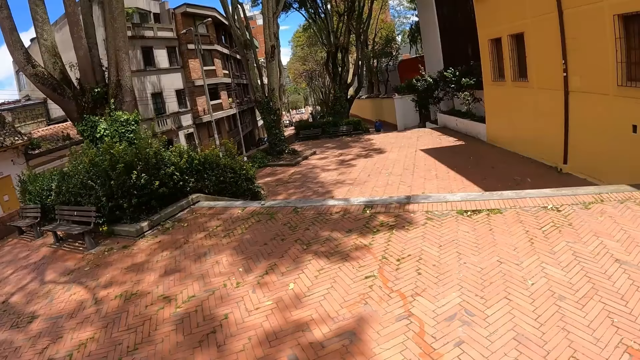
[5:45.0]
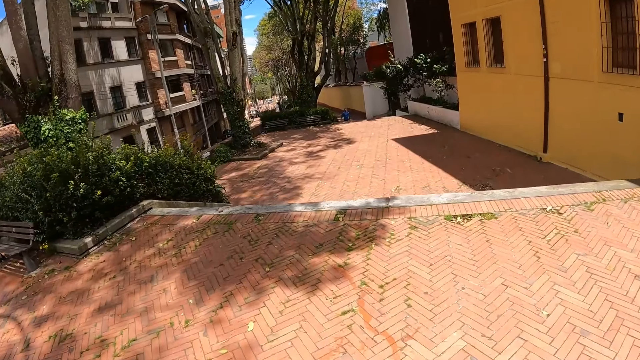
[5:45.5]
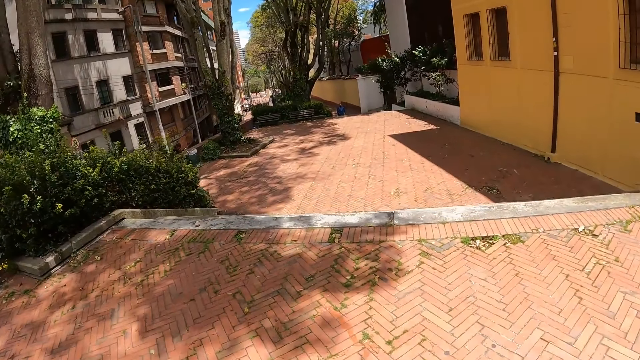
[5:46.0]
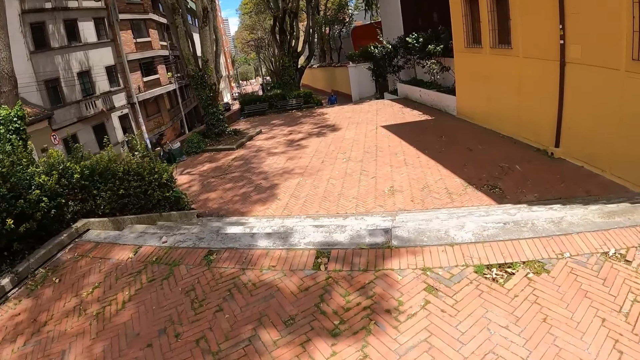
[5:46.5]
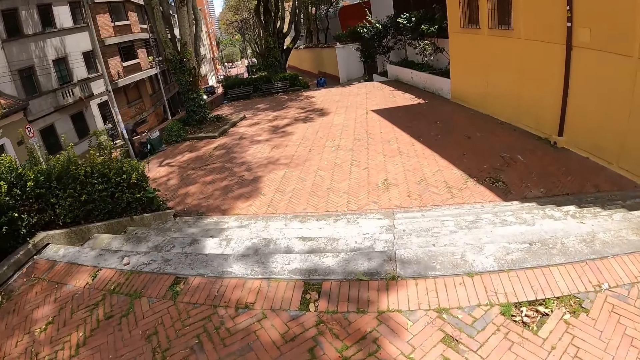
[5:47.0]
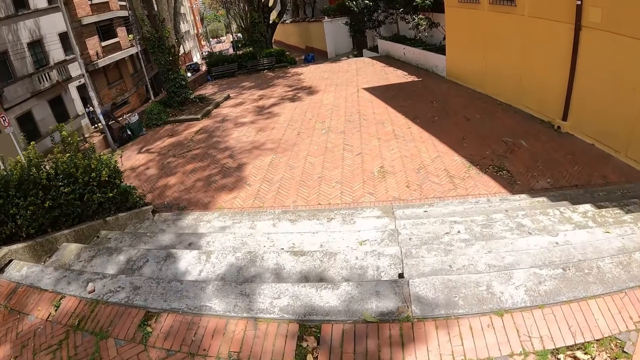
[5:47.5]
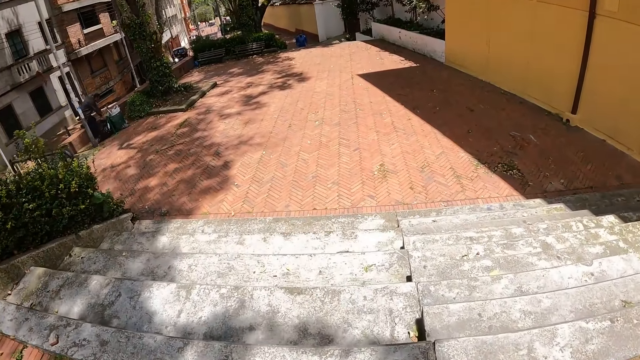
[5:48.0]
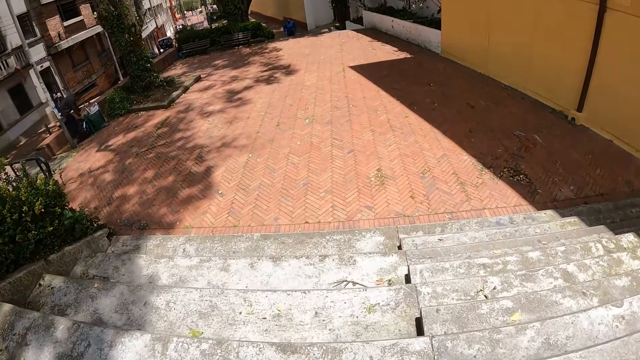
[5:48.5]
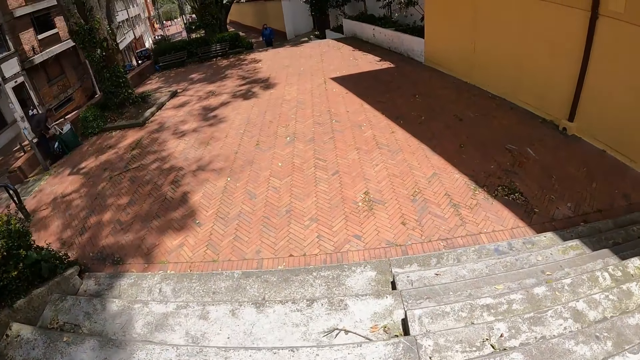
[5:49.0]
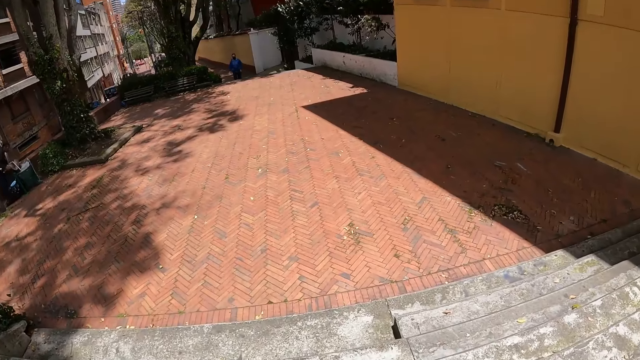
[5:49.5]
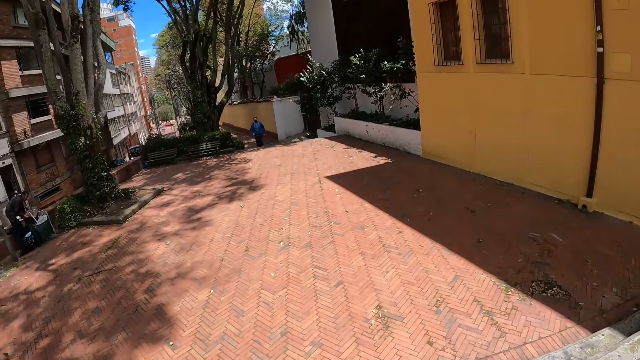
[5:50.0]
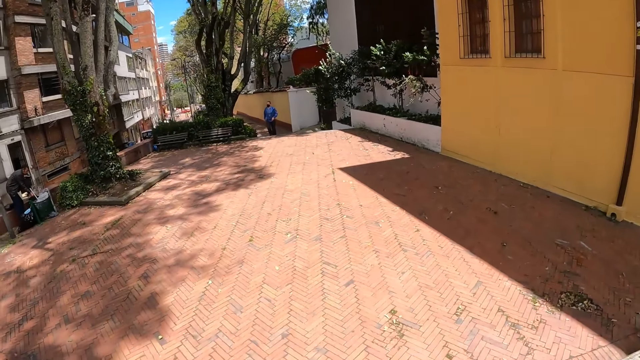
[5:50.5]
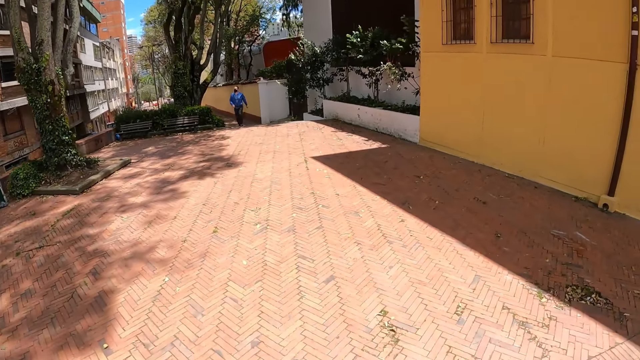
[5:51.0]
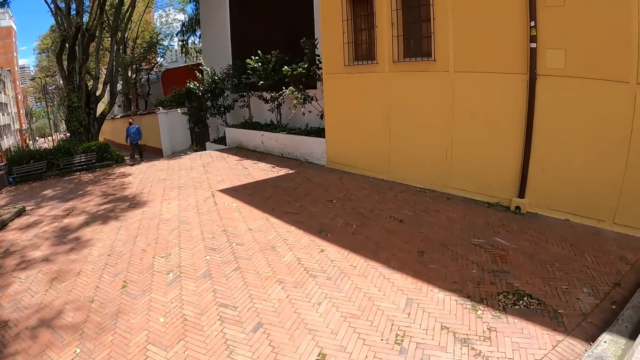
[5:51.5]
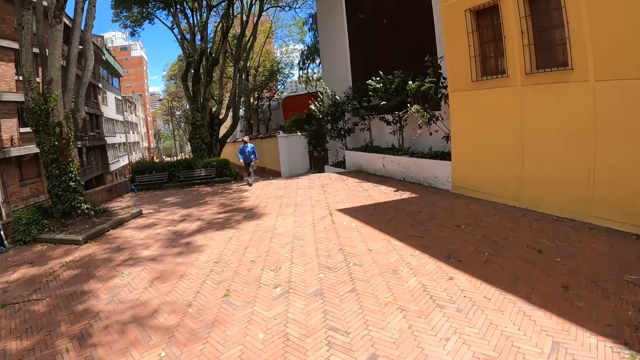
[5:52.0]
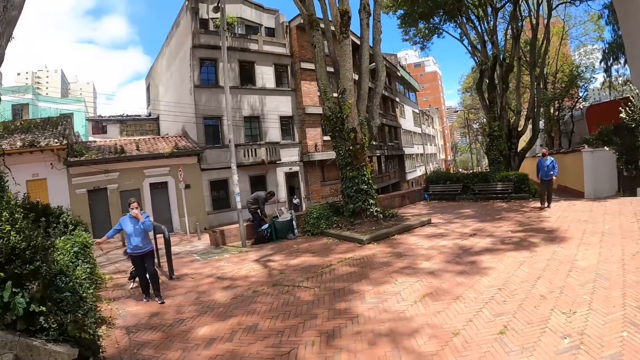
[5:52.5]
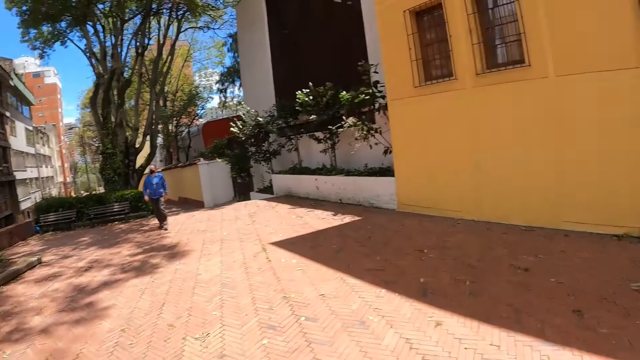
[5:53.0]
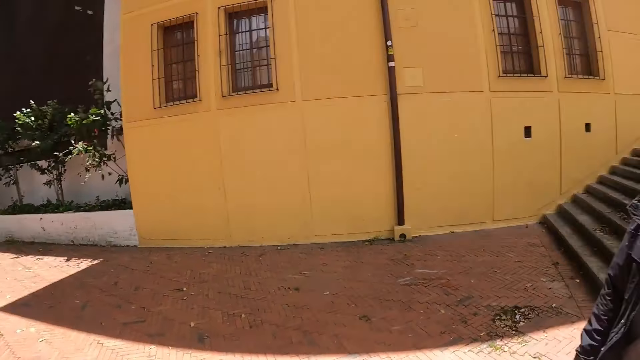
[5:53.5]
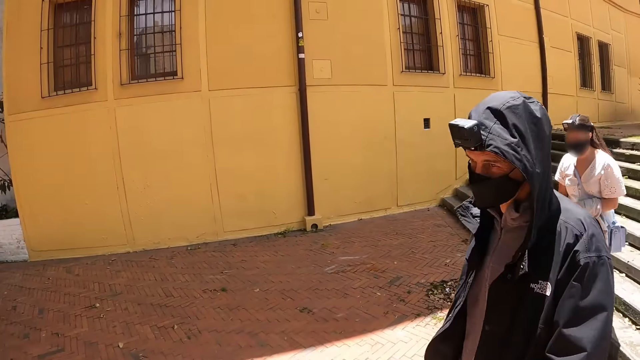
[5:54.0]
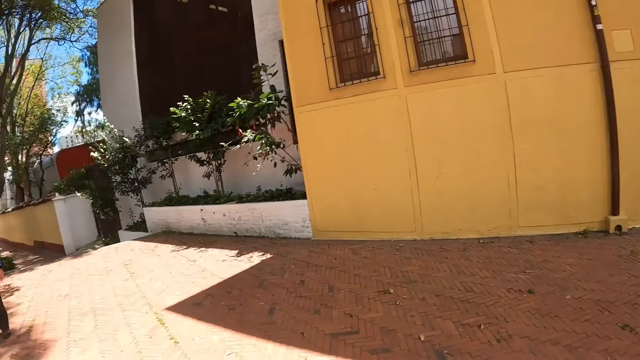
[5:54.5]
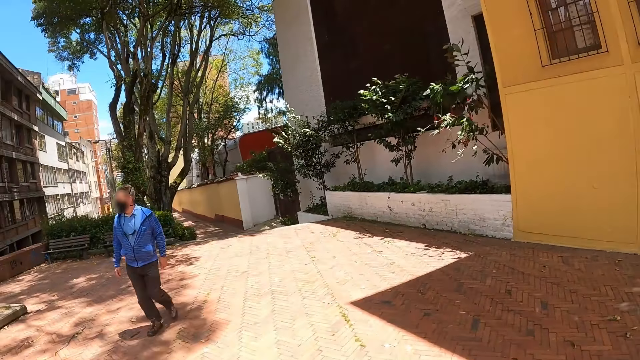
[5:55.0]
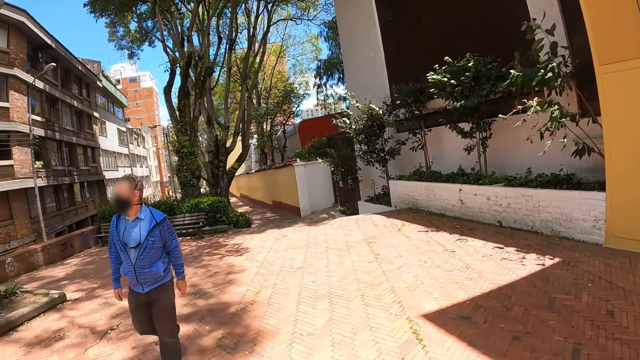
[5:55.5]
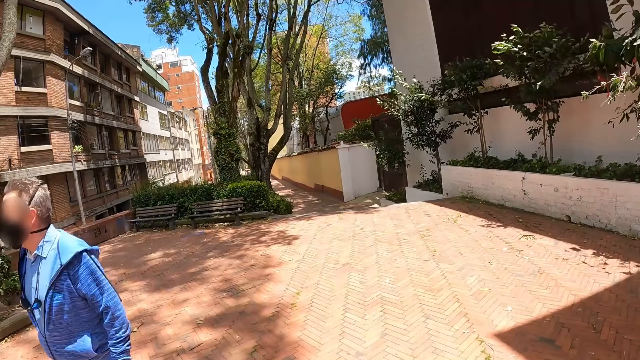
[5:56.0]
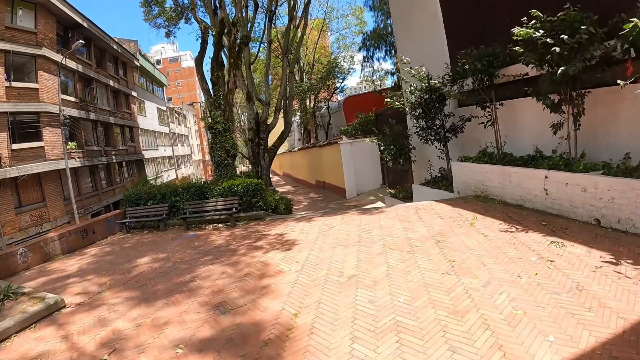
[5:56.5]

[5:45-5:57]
The camera wearer looks around. They look around again.

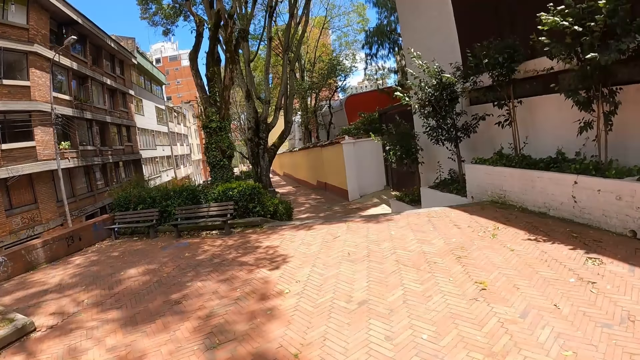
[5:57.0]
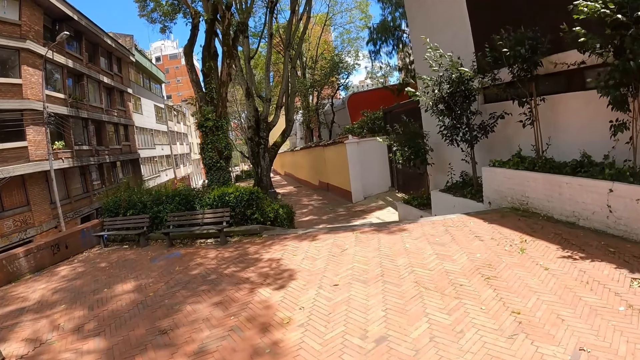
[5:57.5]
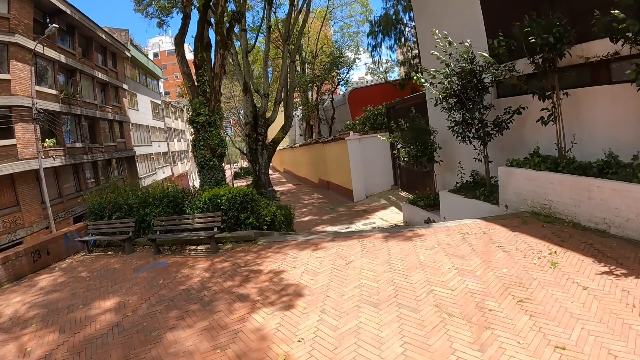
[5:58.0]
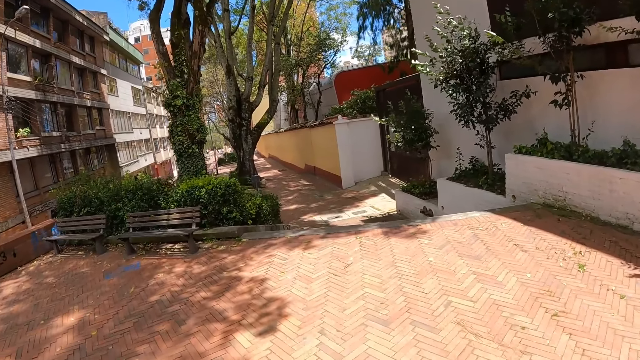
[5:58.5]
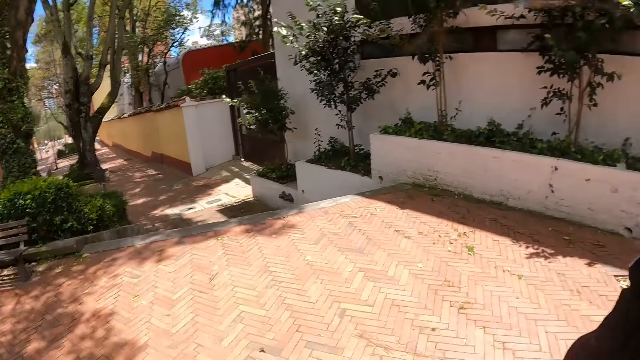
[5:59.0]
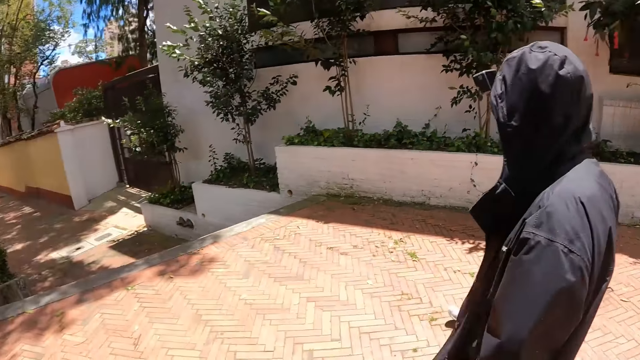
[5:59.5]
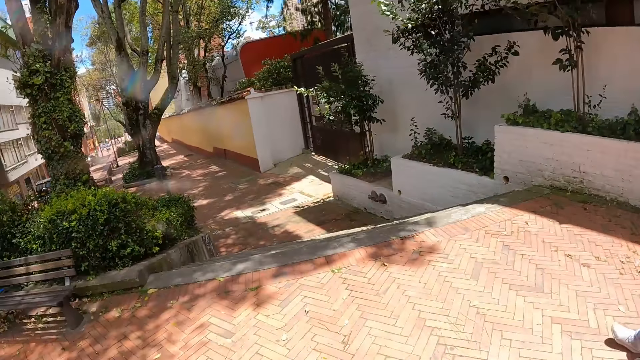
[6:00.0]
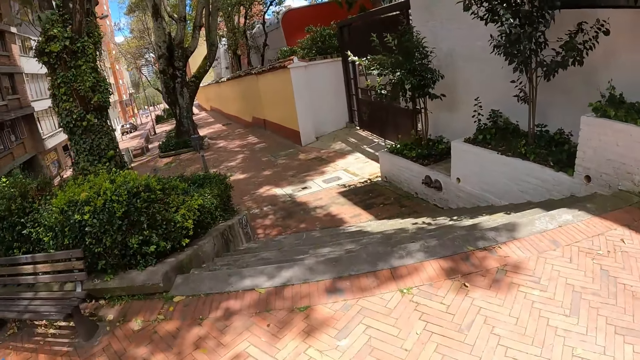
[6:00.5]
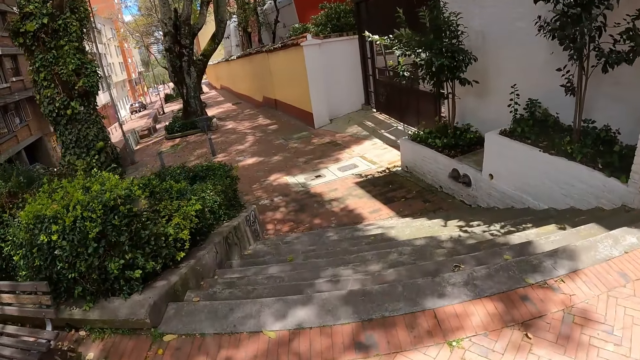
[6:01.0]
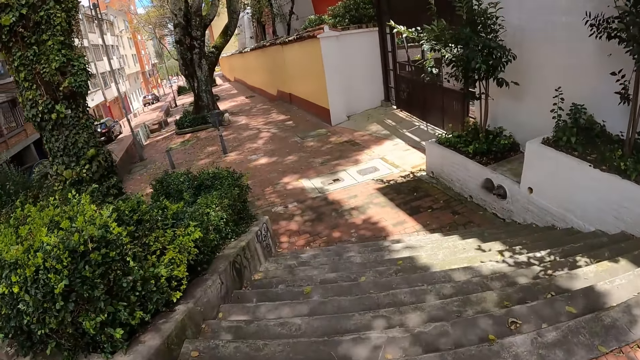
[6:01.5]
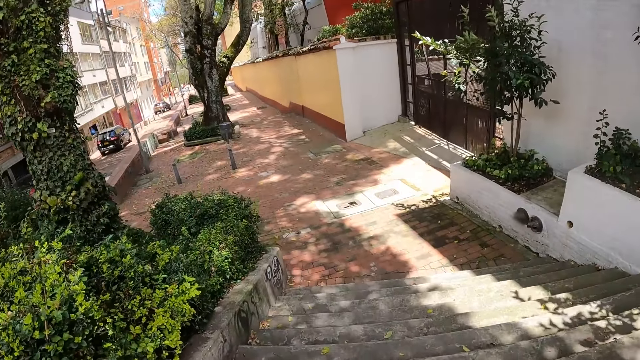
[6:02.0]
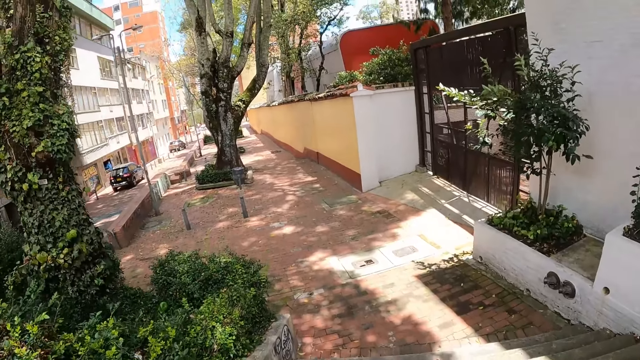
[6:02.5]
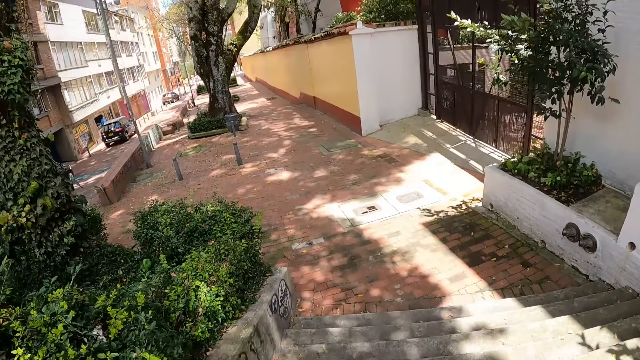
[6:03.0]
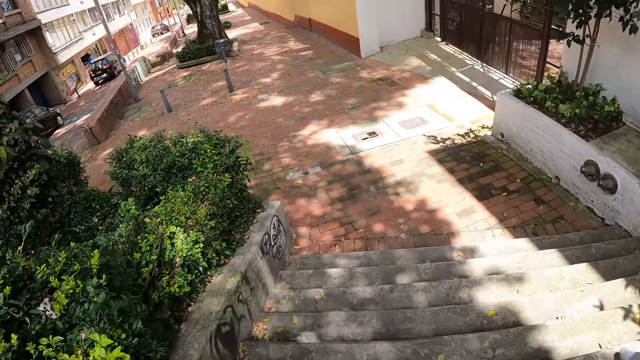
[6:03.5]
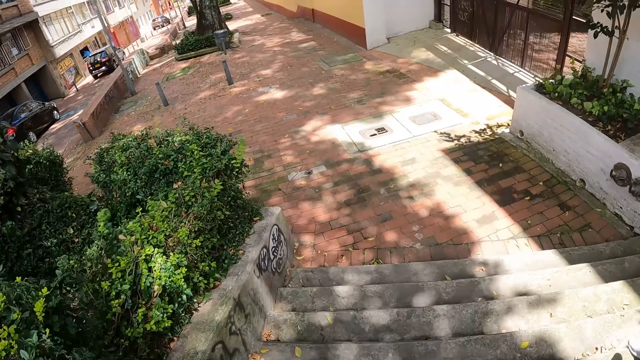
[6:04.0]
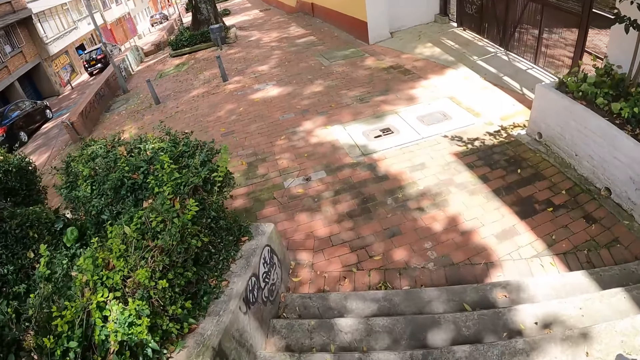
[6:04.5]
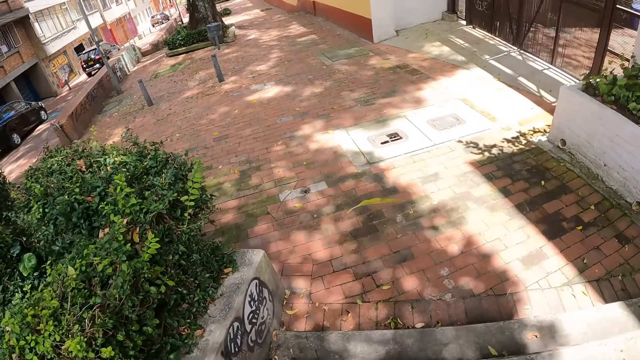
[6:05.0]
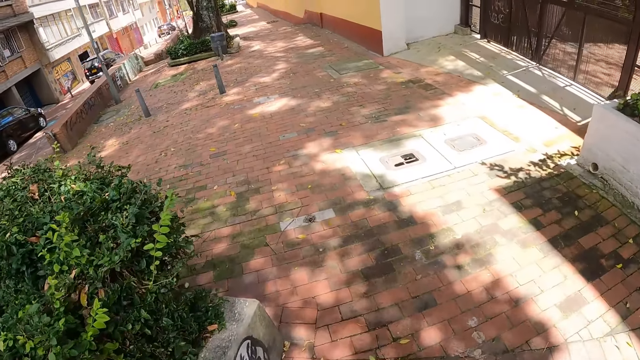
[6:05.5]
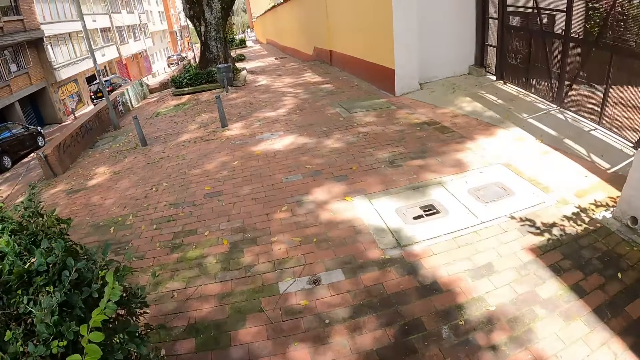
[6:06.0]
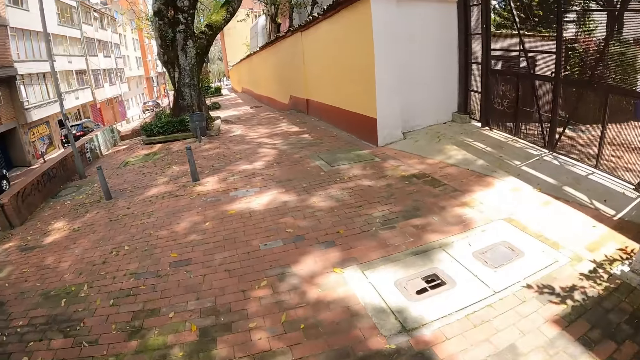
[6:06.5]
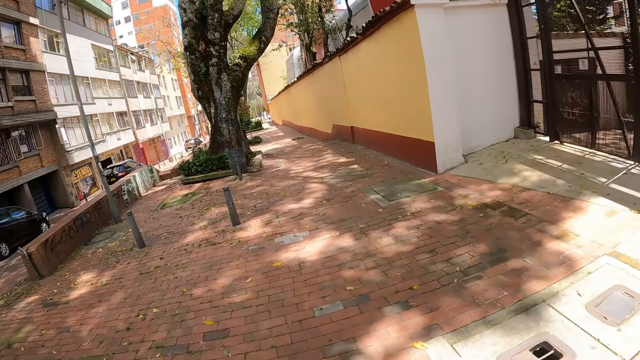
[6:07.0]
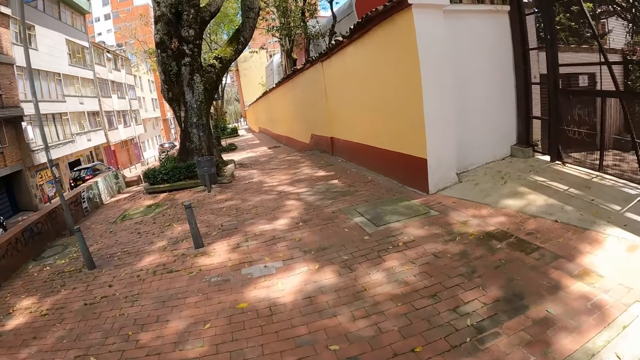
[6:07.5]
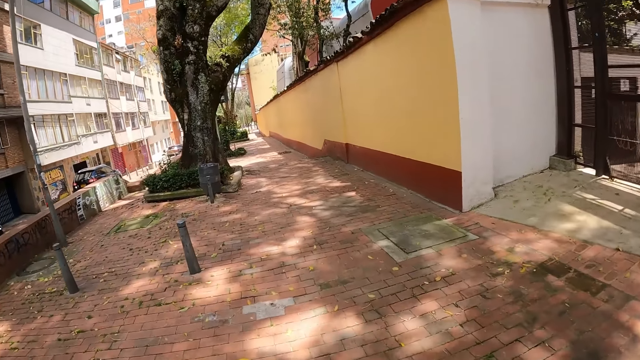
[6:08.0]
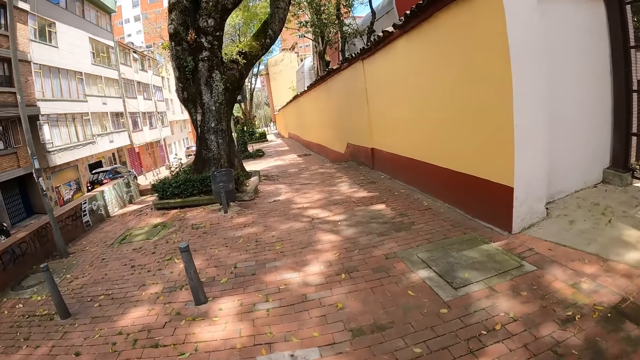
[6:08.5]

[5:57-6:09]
The camera wearer looks around.
